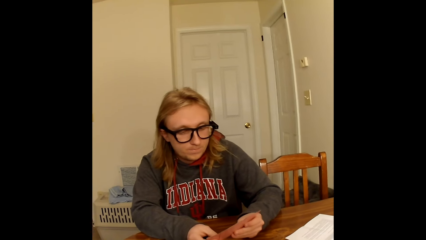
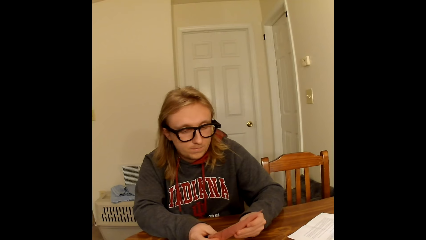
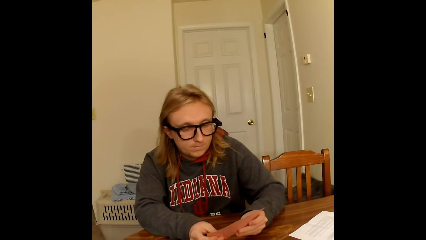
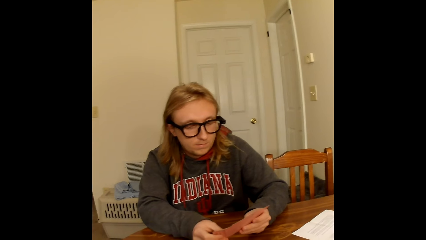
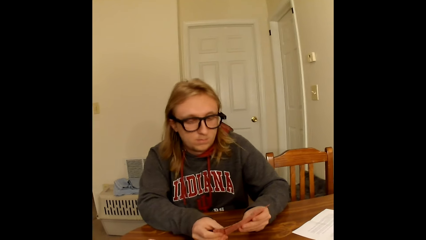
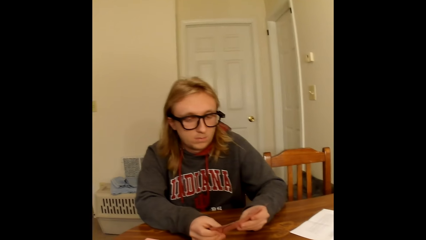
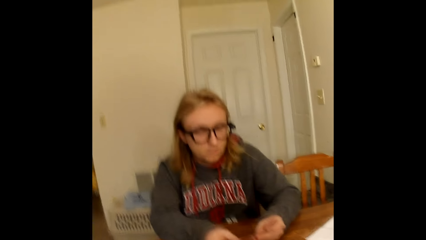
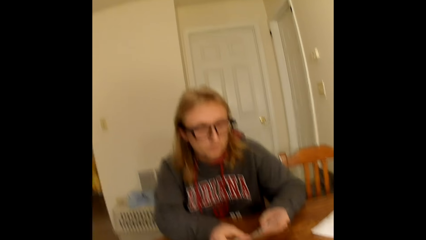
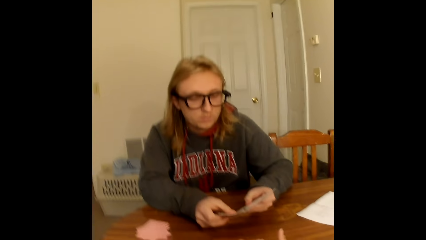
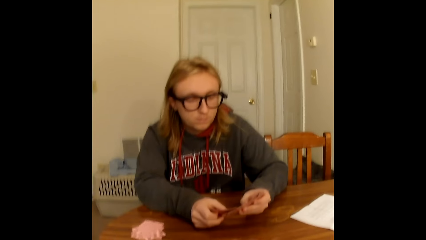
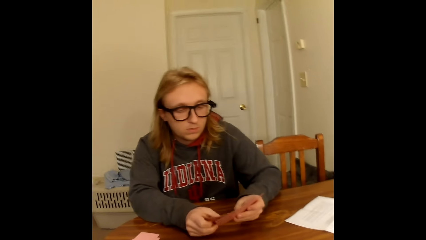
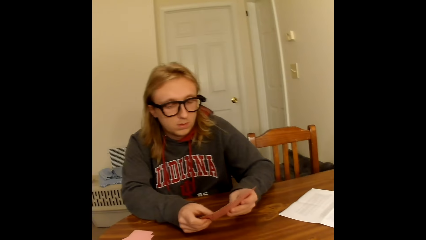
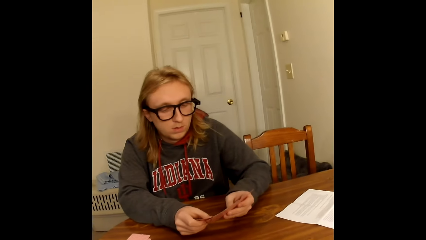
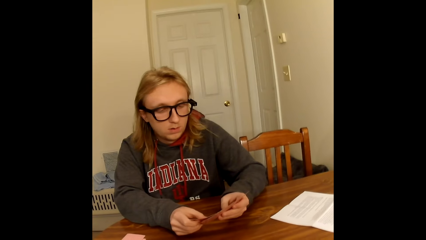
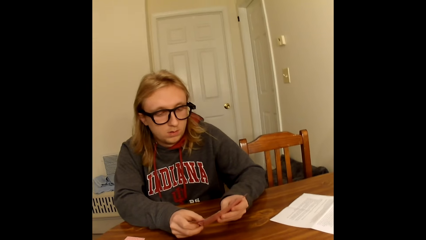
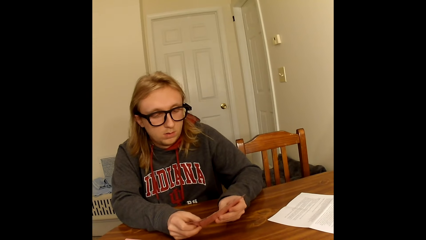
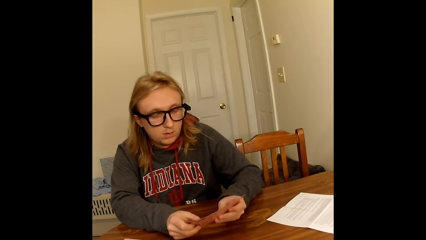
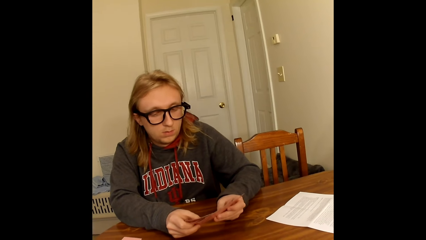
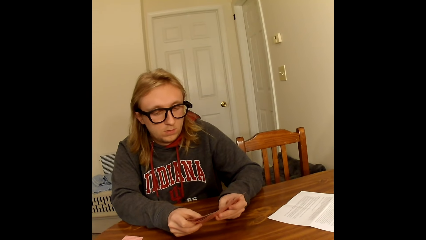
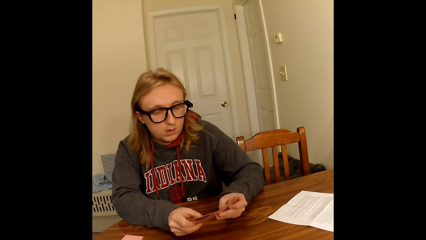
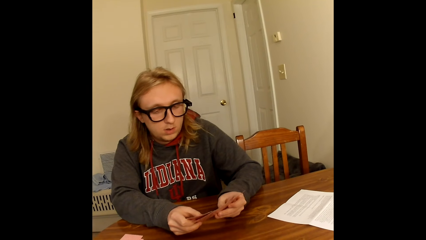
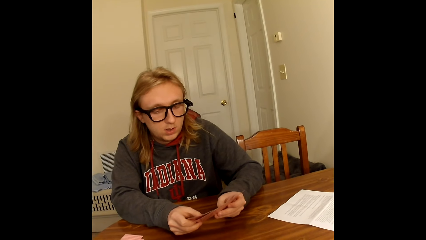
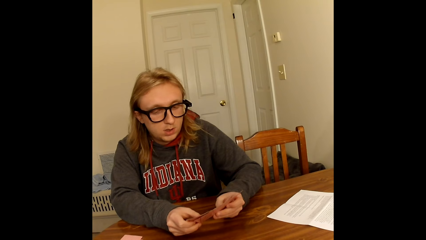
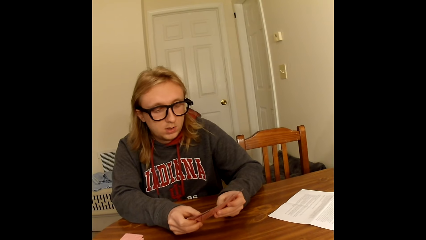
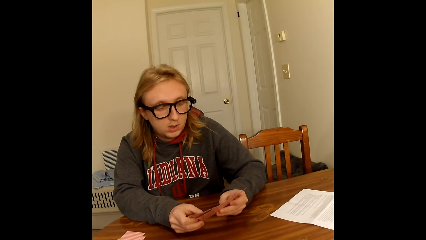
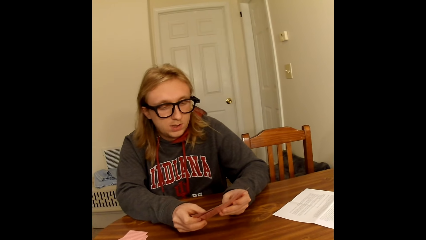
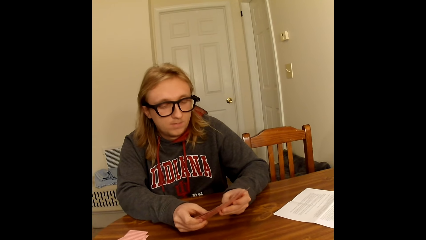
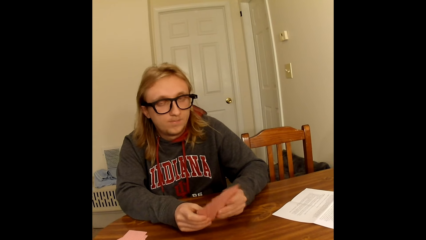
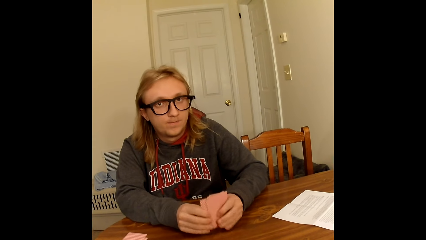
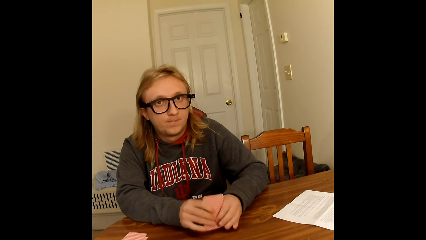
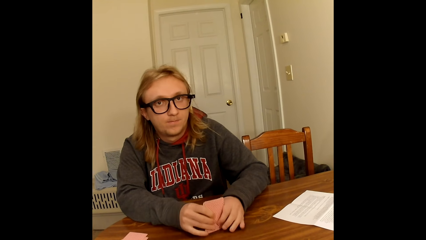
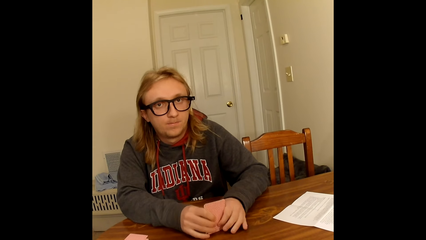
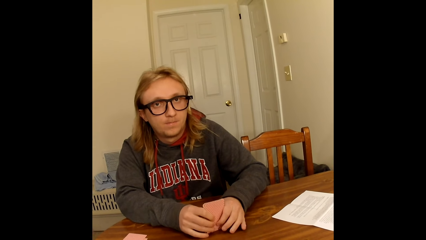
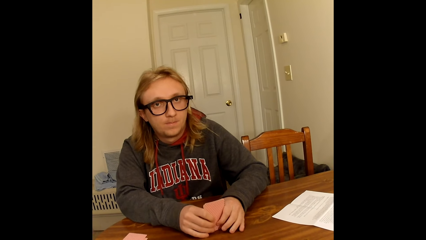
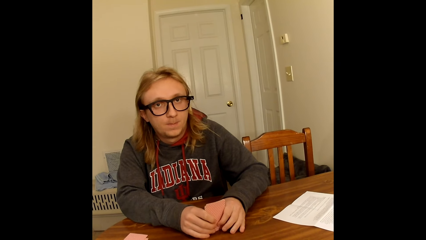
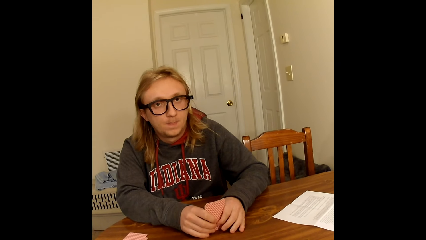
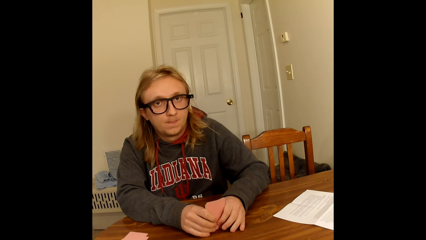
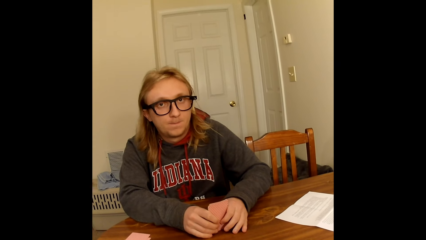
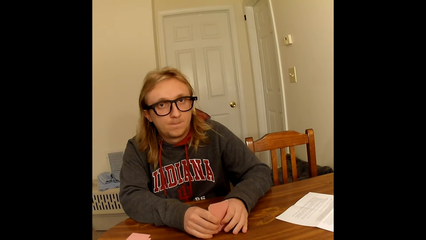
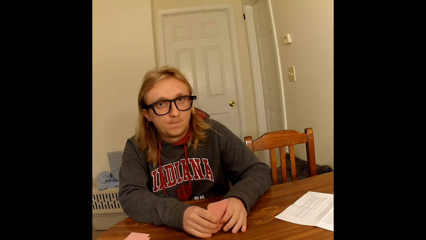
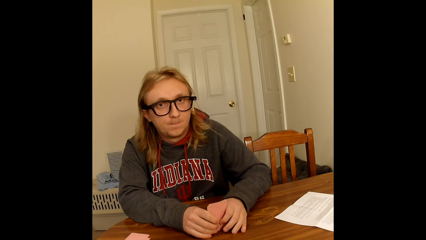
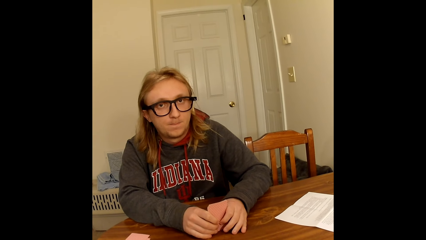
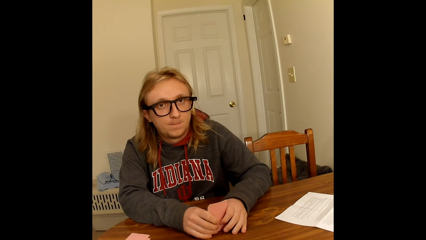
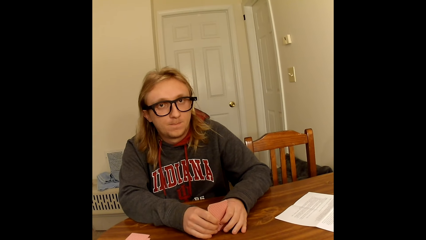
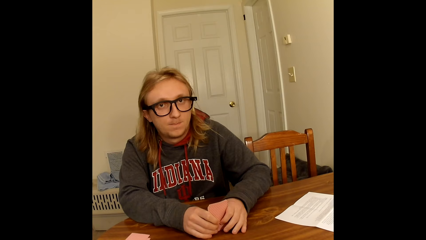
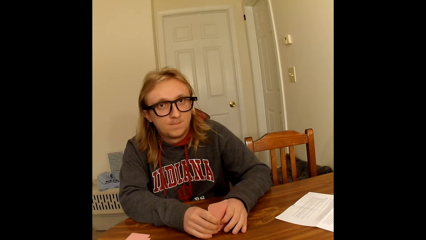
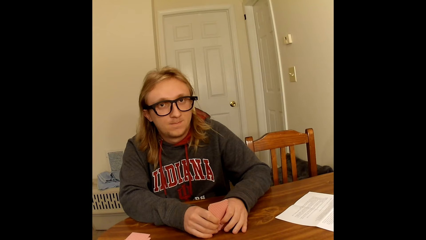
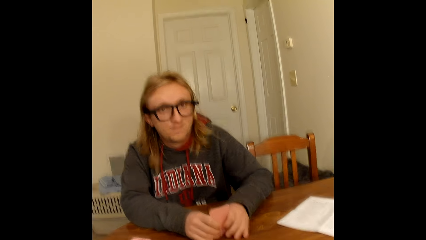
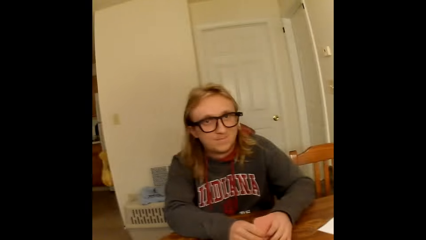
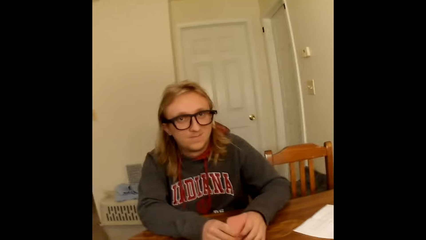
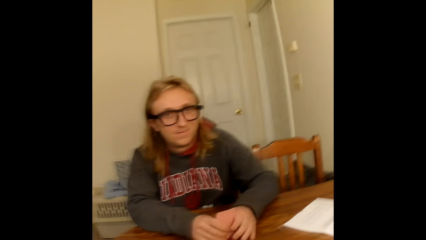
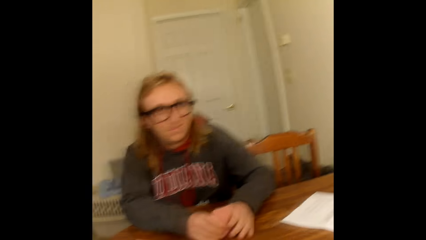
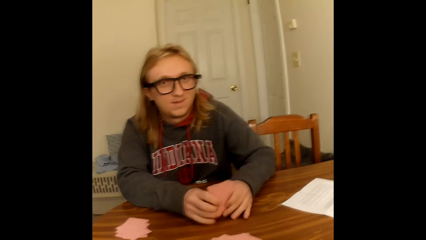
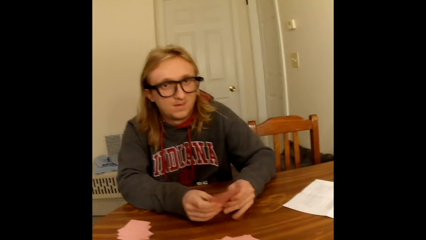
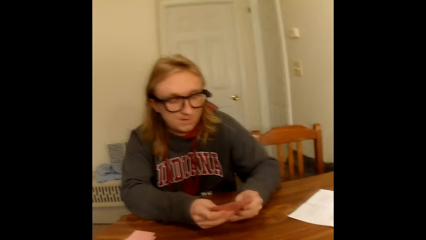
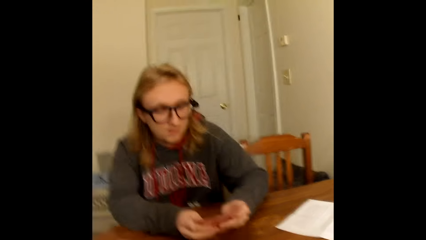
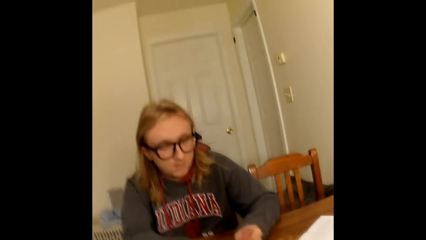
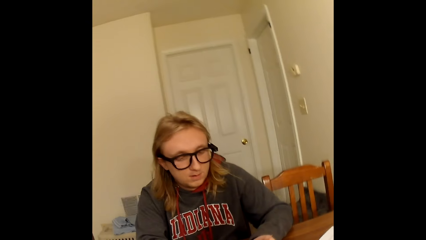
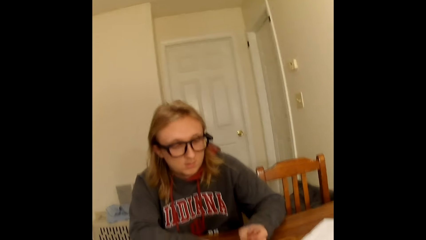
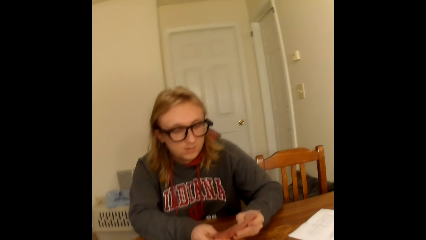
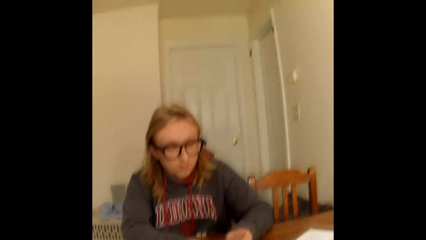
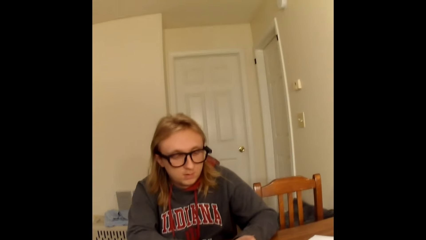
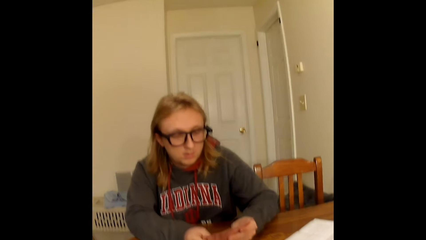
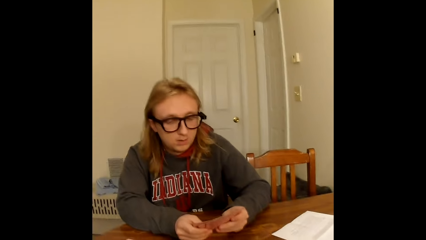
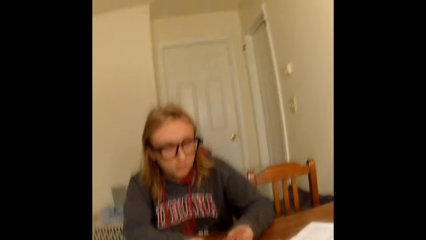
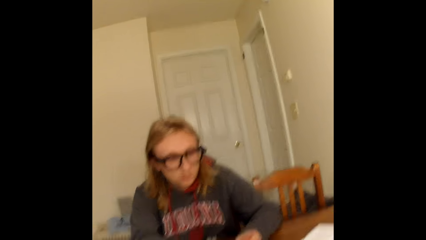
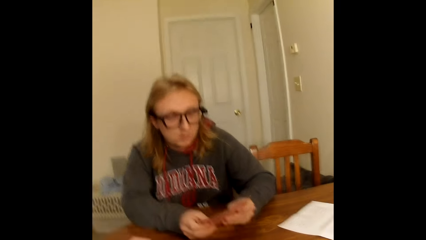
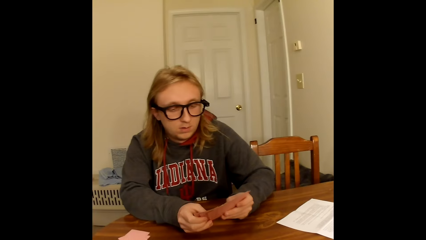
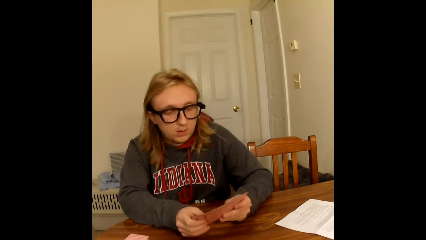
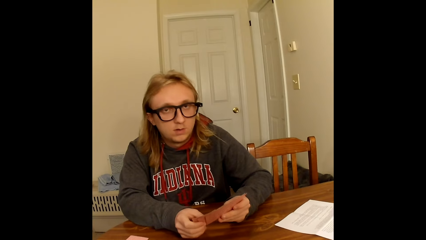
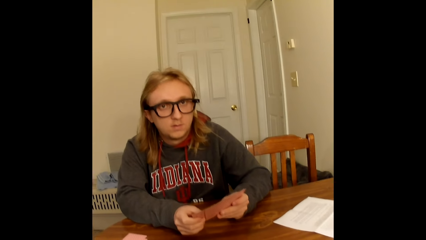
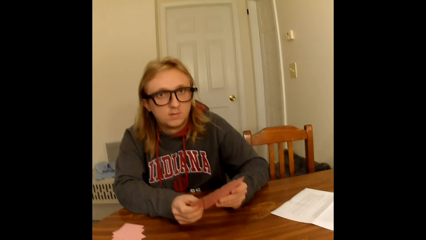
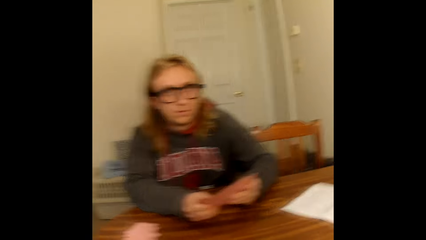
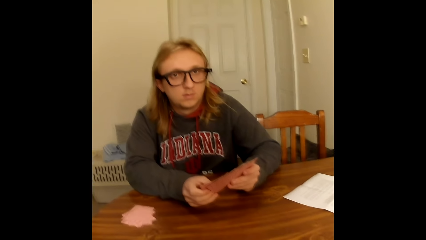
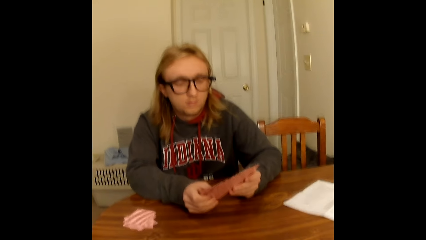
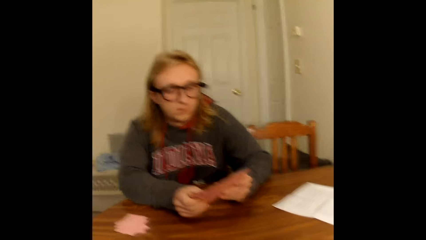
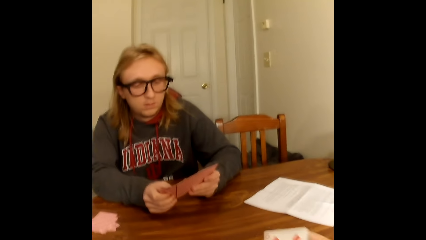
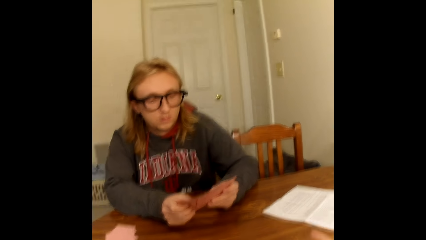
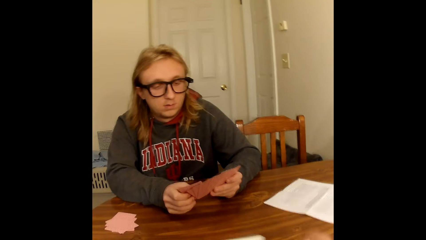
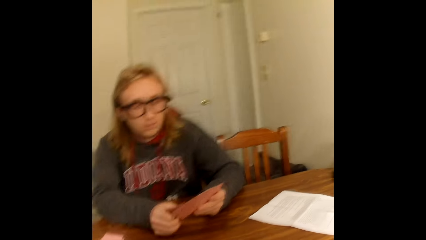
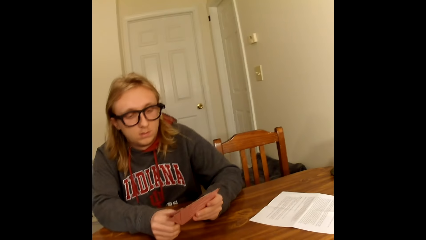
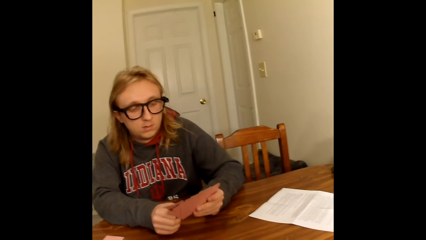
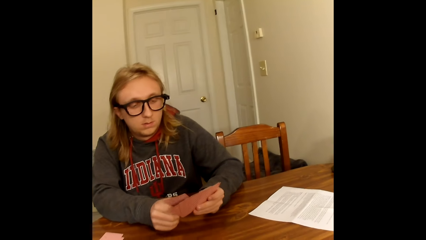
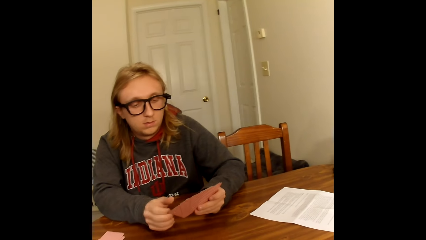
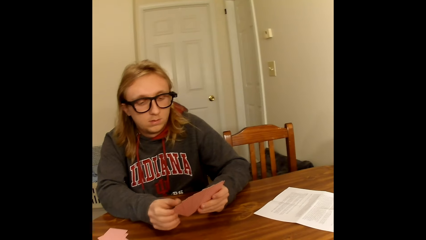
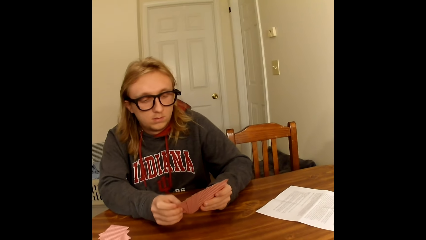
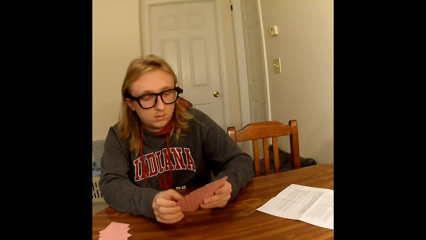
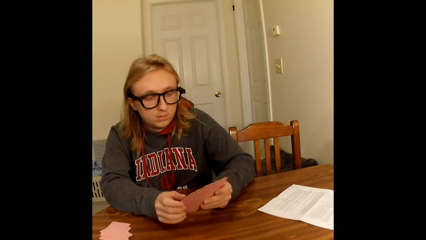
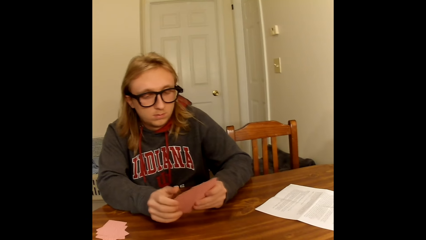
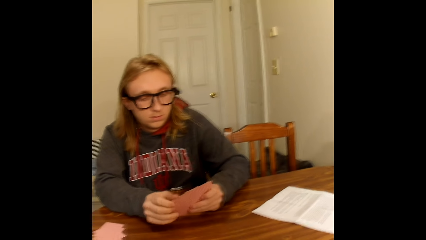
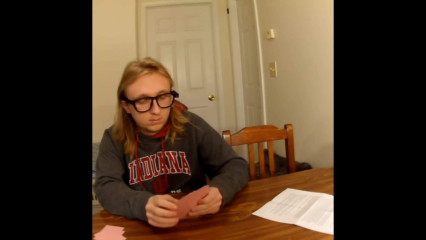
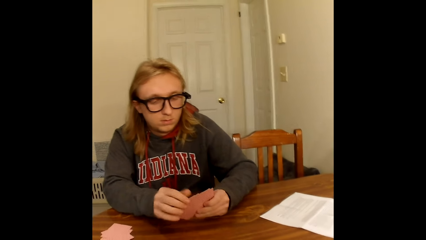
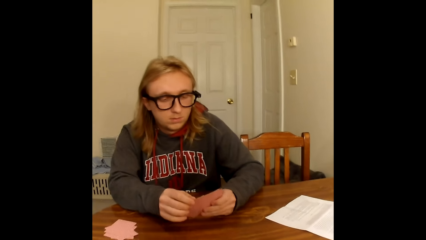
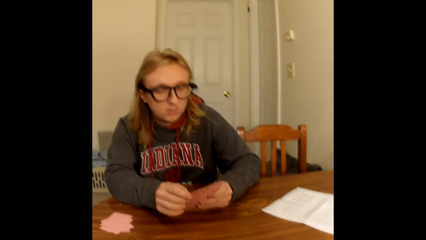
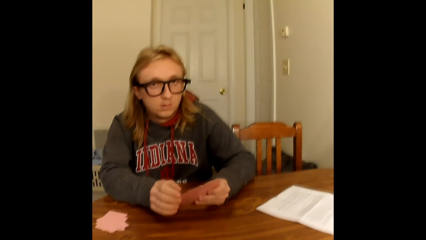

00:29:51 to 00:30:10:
The camera wearer points at the cards. The man holds cards. The man taps the table with the deck of playing cards in both hands. The man moves the cards on the table. The man stares at the camera wearer. The man holds the deck of playing cards on the table with both hands. The man arranges the cards. The man spreads the playing cards in his hands with both hands. The man holds the playing cards face up to him on the table with both hands. The camera wearer places a playing card face up on the table with her right hand. She holds the playing cards face up to her with both hands. She moves the cards on the table. The man touches the spread playing cards in his hands with his left hand.
